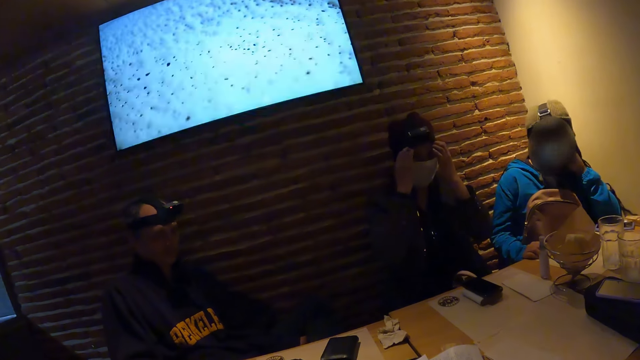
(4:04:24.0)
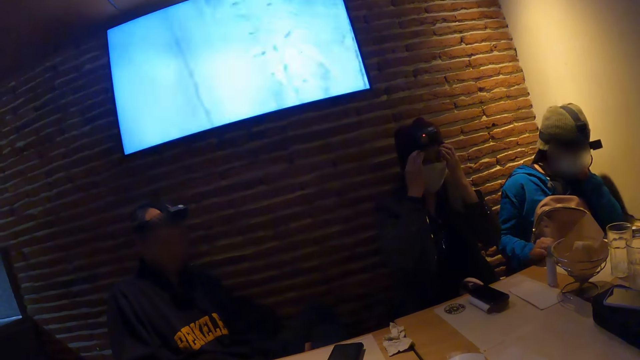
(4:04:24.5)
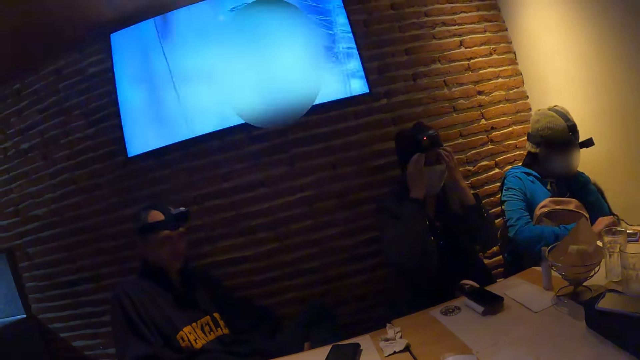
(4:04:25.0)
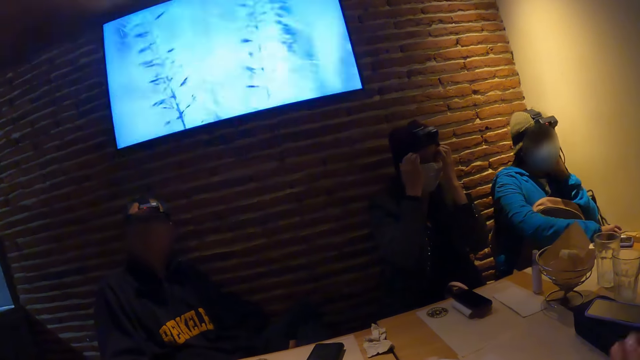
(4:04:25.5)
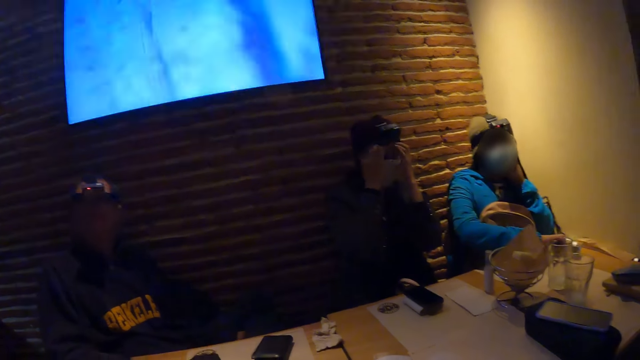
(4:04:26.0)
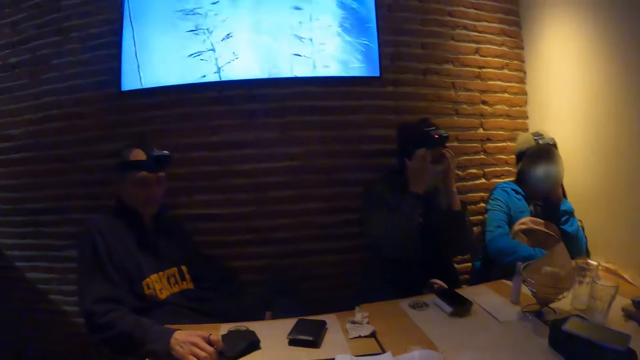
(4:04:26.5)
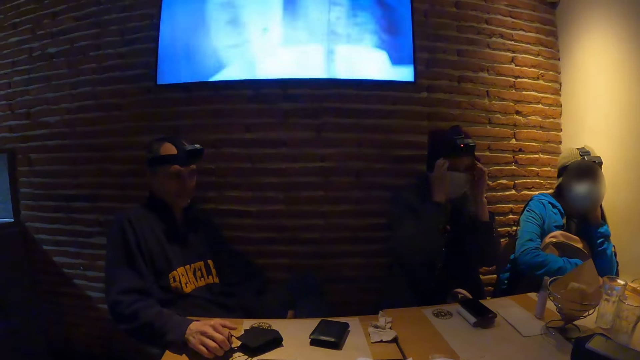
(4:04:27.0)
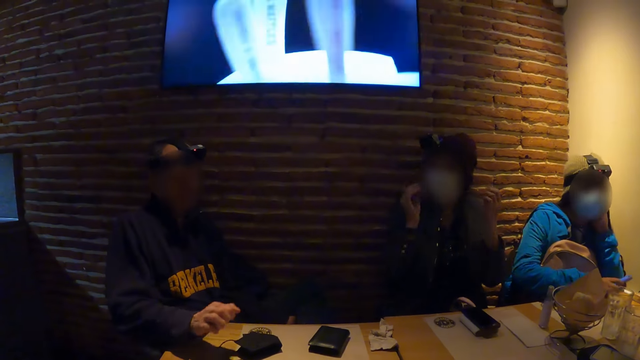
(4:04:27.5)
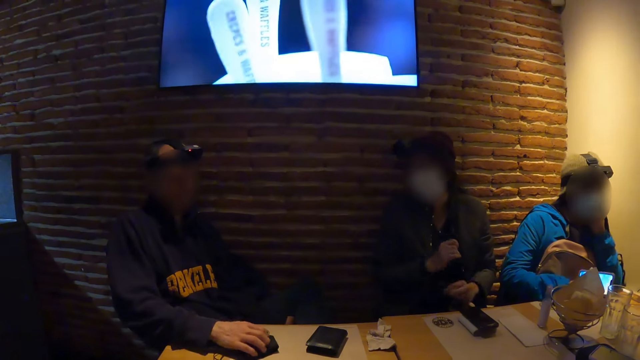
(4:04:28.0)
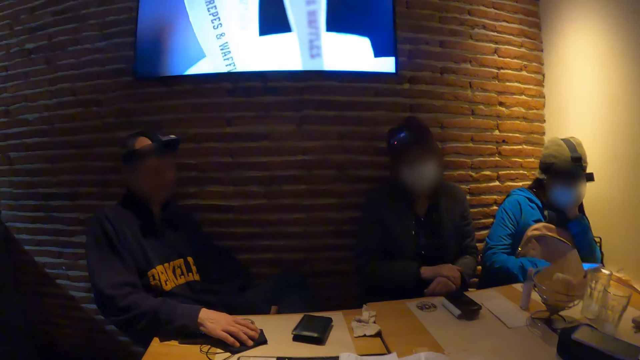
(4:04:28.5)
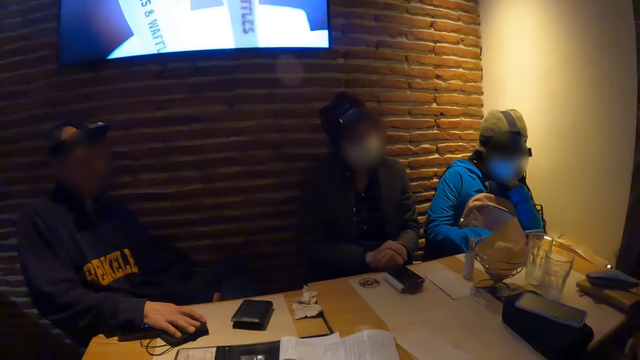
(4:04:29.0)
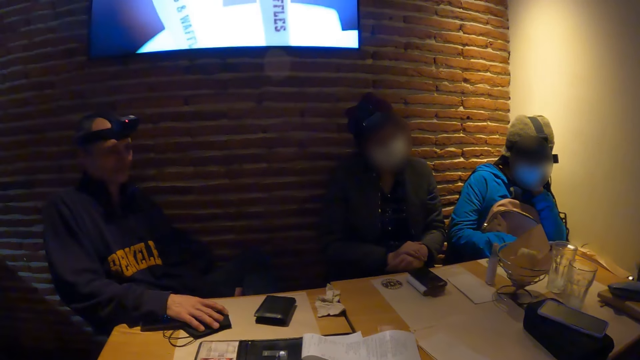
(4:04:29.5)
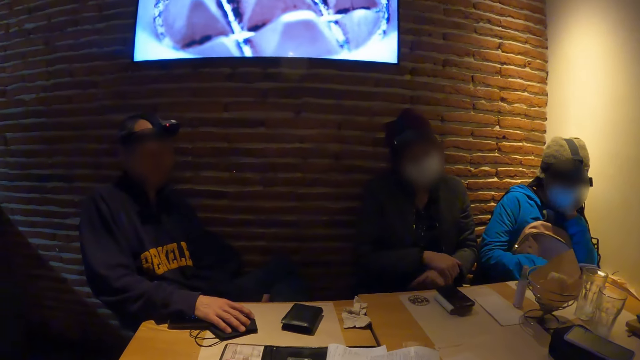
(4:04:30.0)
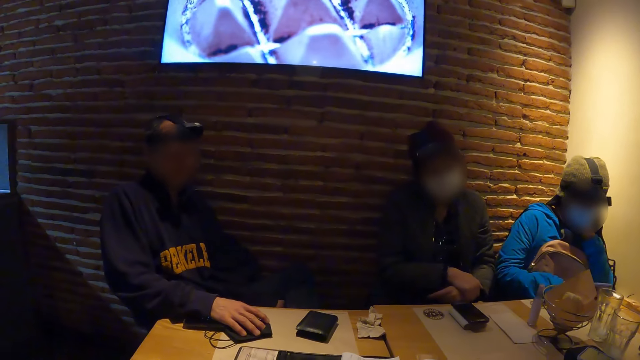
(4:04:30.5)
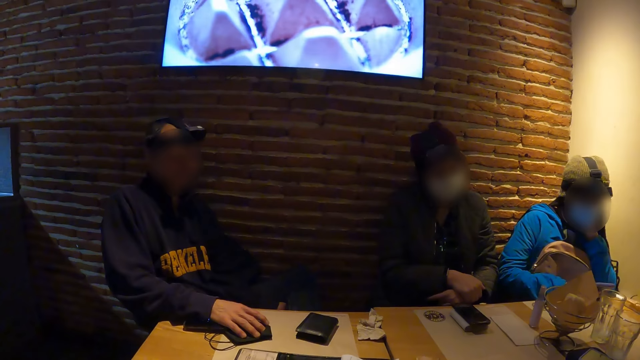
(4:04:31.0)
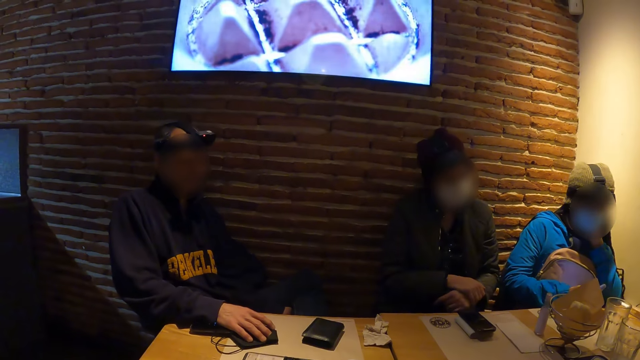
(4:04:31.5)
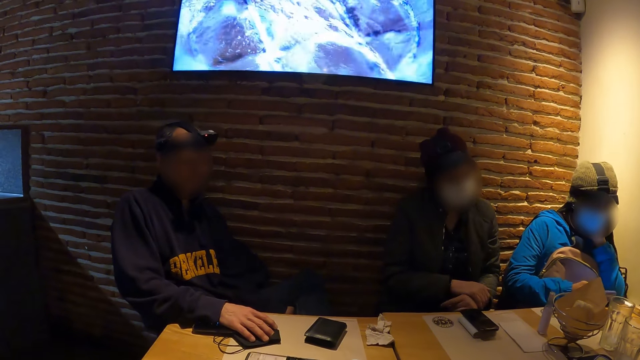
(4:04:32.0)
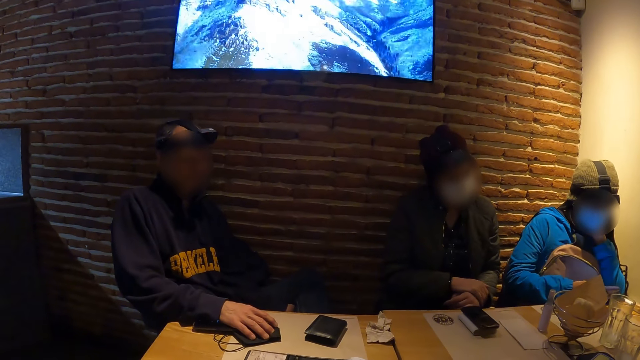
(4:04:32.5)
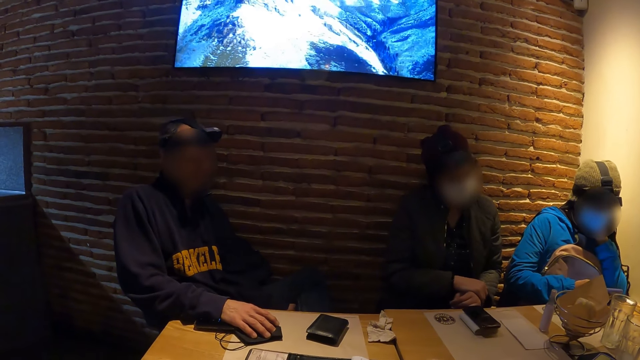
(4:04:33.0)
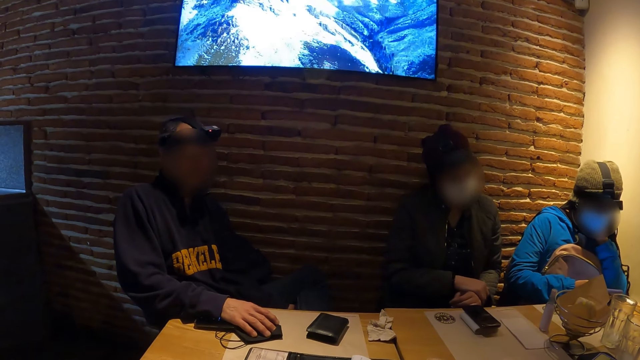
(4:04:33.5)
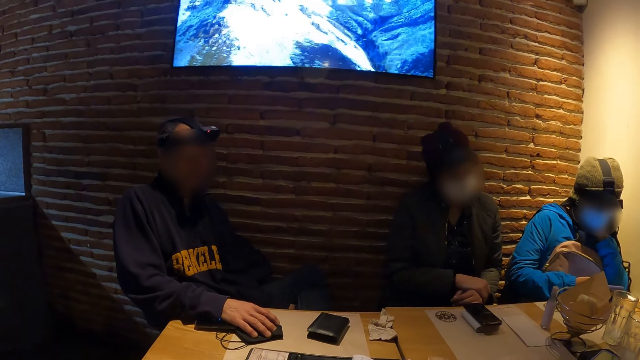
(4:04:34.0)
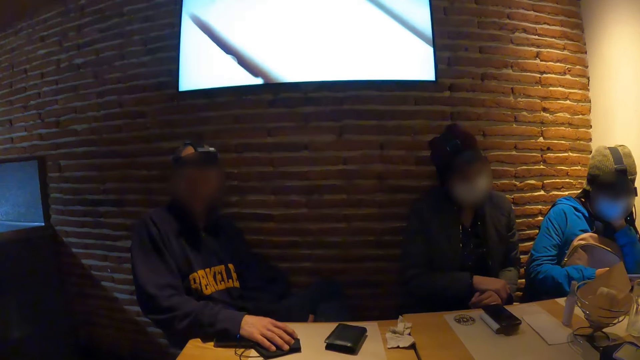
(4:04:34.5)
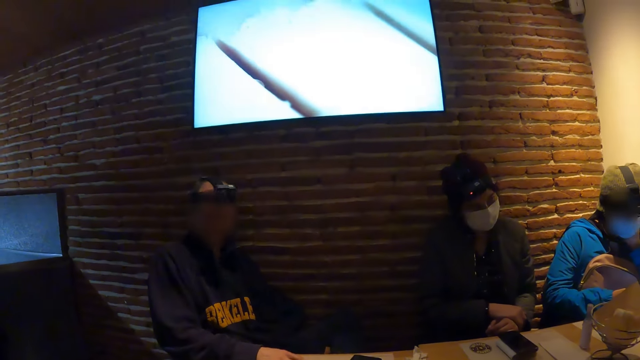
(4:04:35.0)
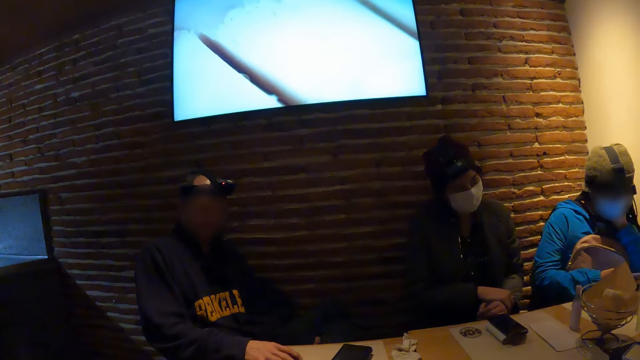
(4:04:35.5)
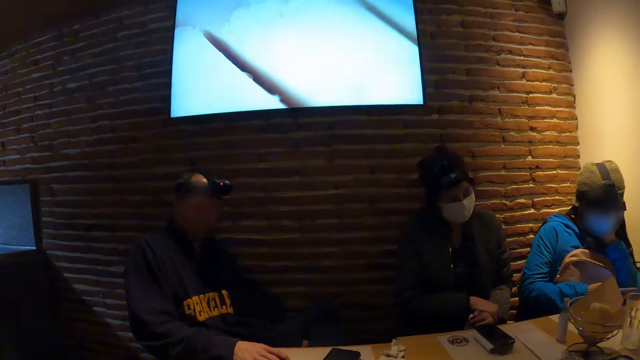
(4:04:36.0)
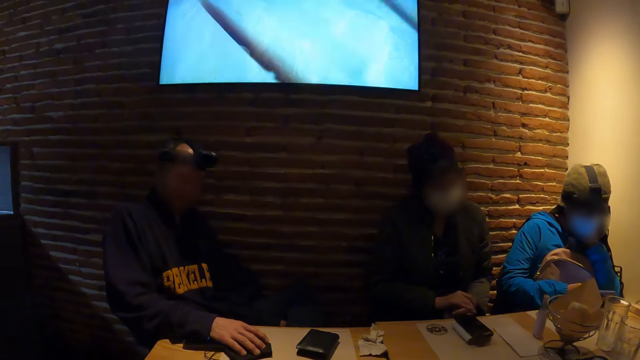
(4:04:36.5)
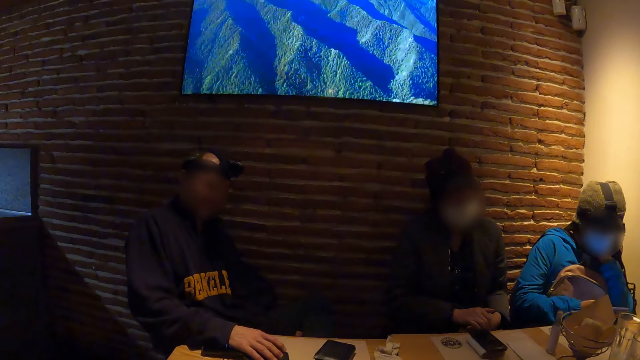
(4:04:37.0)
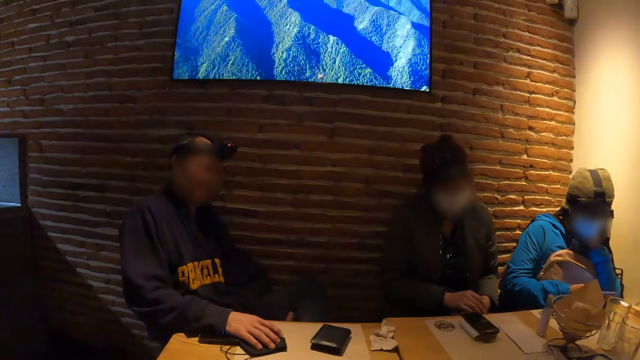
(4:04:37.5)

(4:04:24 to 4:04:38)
The woman picks up a phone from the table with her right hand. The woman drops the phone on the table with her right hand. The woman picks up the phone from the table with her right hand. The woman operates the phone in her right hand. The woman touches the wallet. The camera wearer looks around.

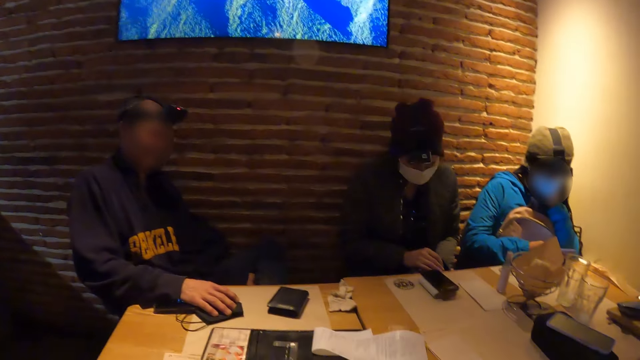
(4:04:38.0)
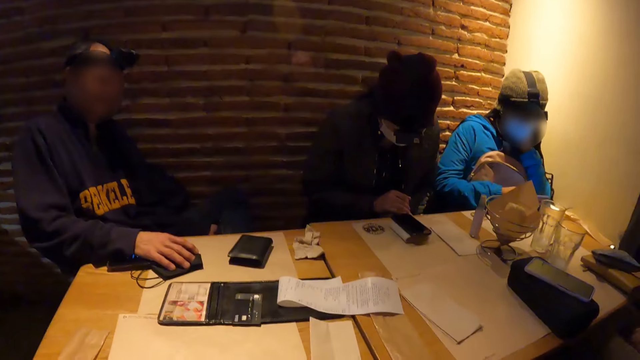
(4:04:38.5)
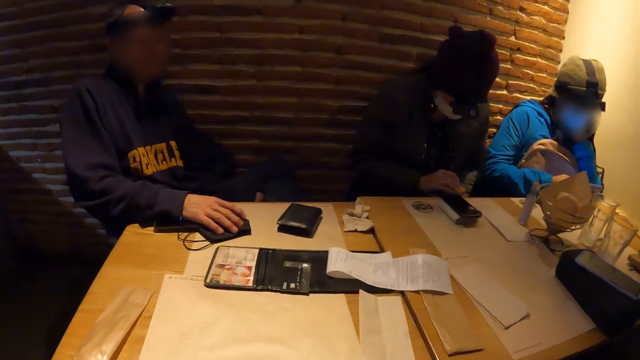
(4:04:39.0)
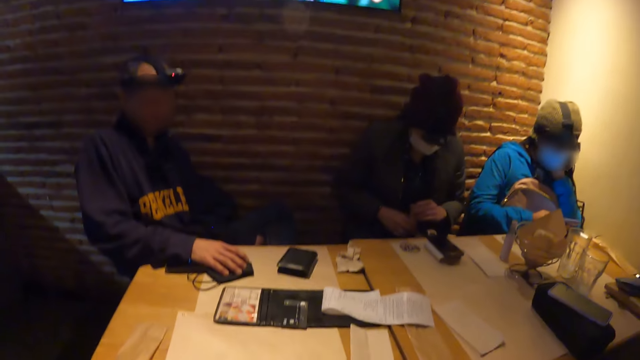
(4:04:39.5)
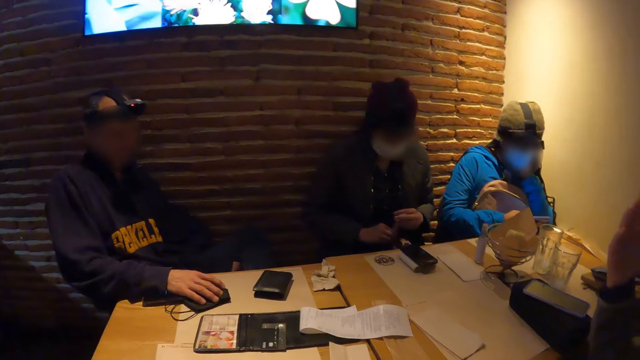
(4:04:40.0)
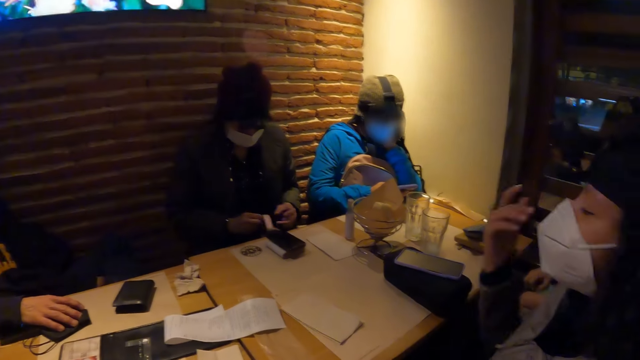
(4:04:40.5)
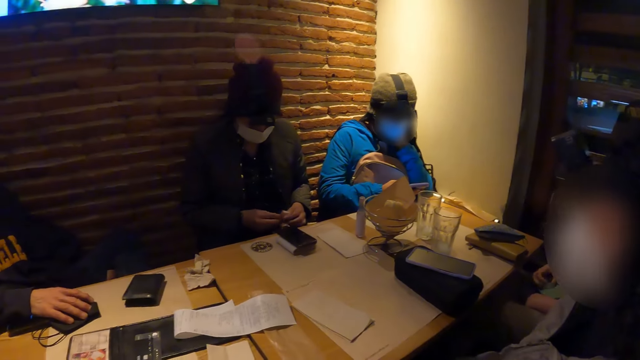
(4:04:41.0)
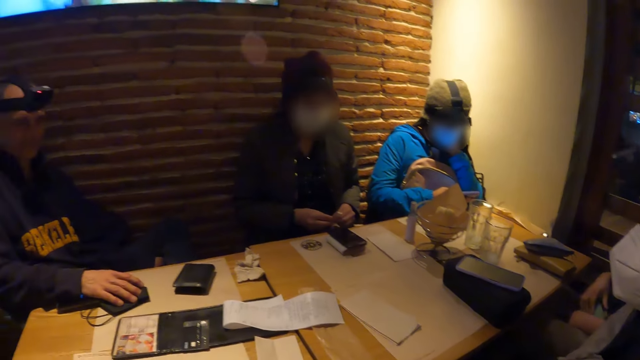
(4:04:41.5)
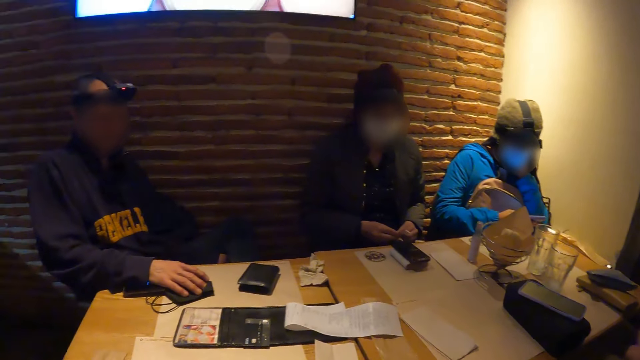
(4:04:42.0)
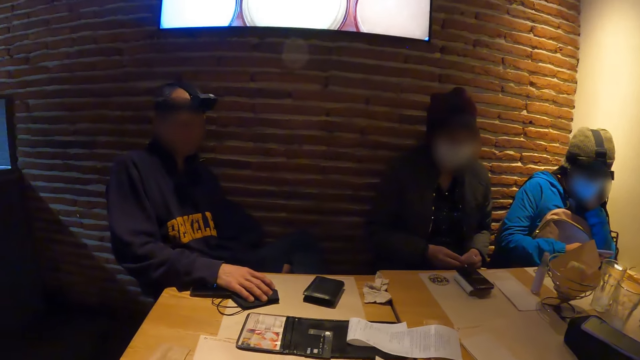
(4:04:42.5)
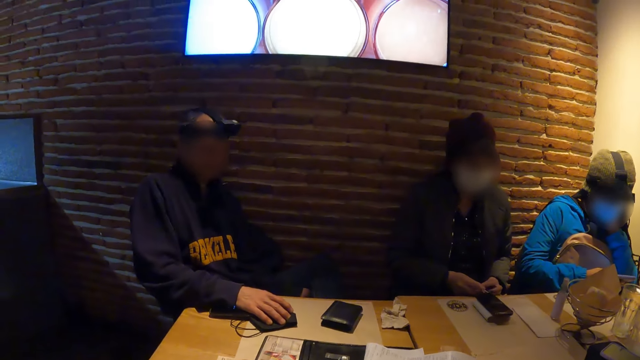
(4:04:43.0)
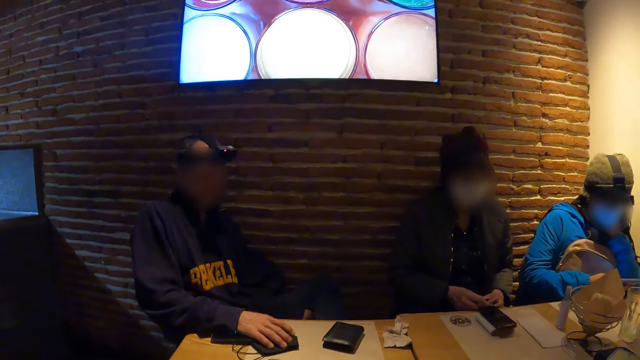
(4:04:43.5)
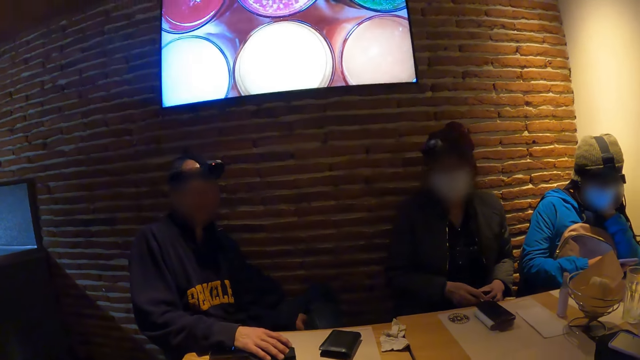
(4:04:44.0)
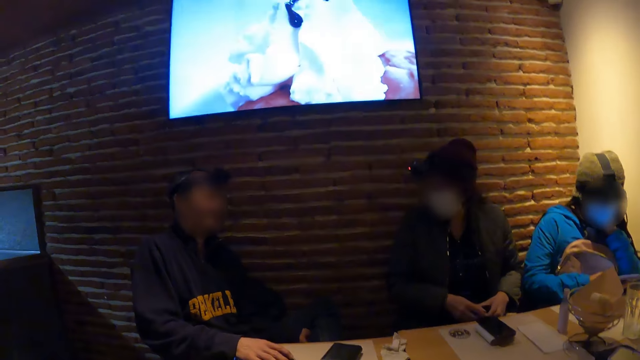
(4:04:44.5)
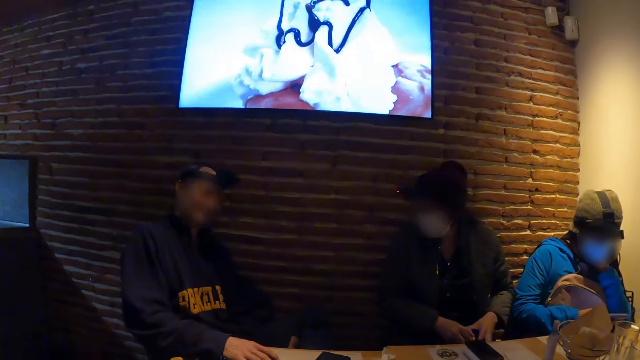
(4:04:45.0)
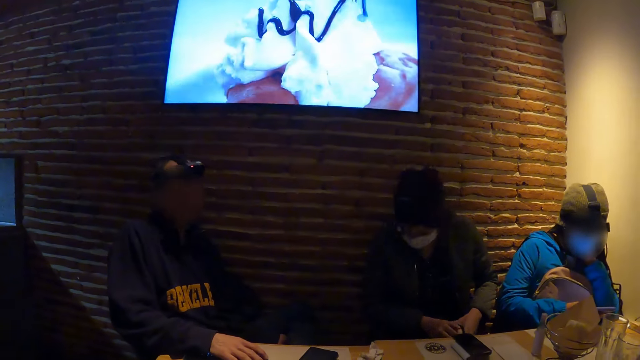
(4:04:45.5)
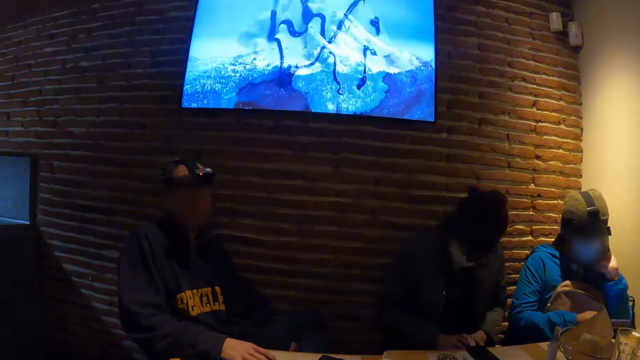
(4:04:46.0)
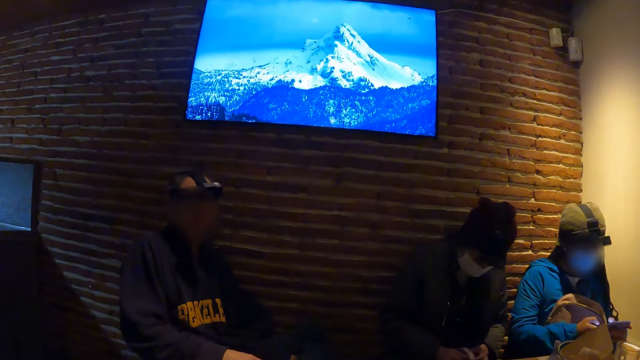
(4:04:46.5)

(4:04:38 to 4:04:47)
The woman holds a bag strap with both hands.
